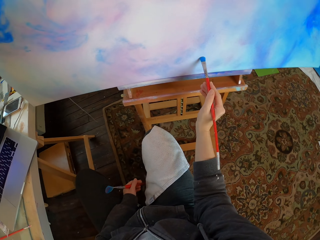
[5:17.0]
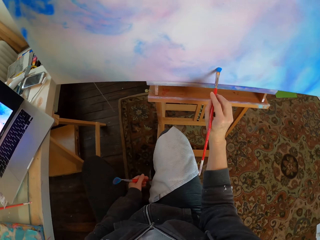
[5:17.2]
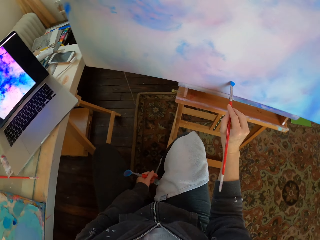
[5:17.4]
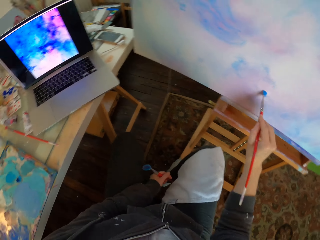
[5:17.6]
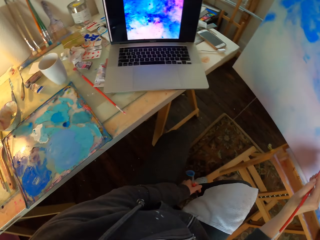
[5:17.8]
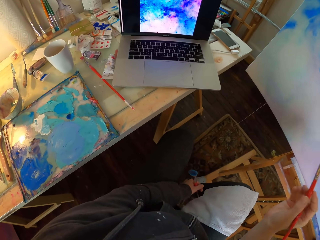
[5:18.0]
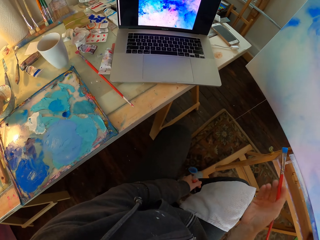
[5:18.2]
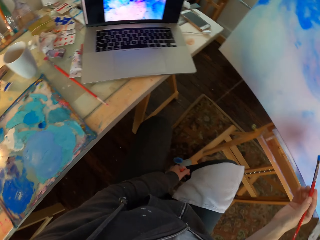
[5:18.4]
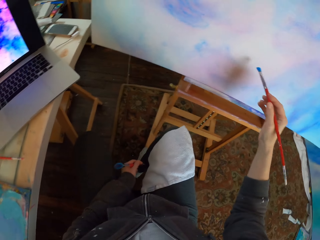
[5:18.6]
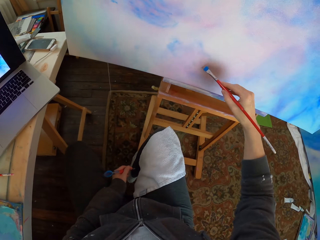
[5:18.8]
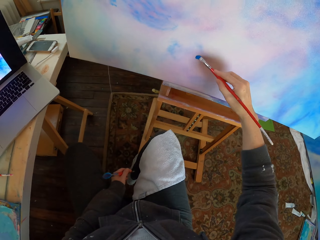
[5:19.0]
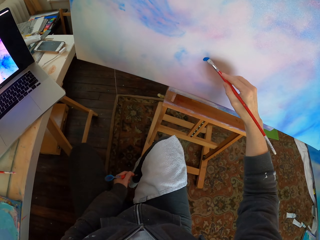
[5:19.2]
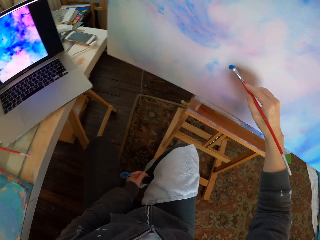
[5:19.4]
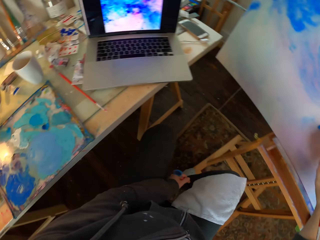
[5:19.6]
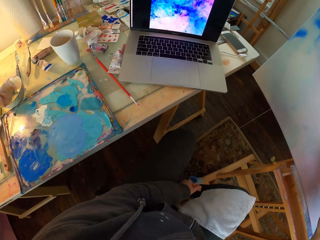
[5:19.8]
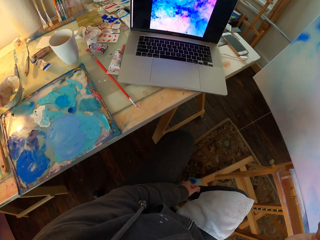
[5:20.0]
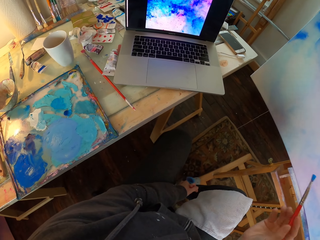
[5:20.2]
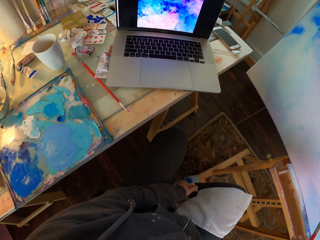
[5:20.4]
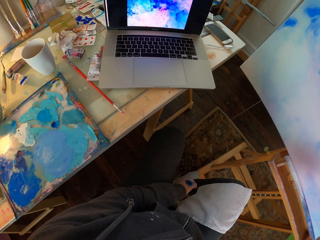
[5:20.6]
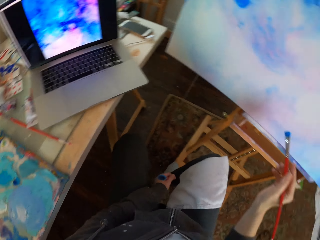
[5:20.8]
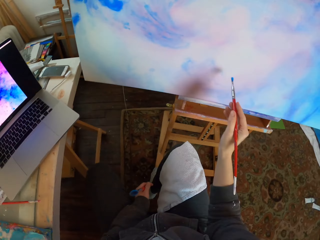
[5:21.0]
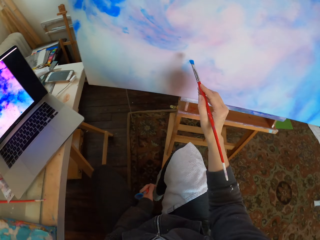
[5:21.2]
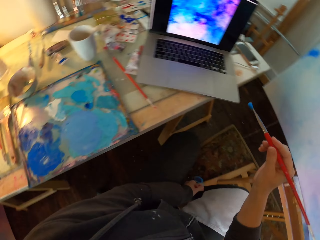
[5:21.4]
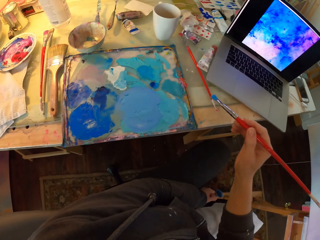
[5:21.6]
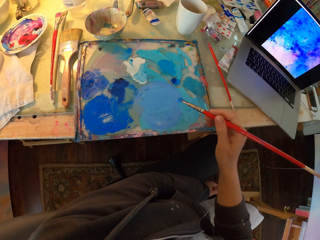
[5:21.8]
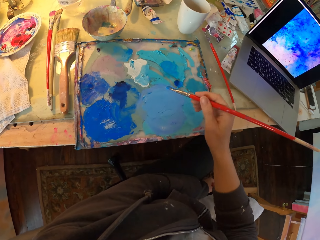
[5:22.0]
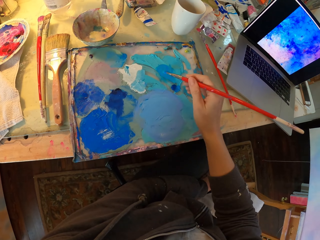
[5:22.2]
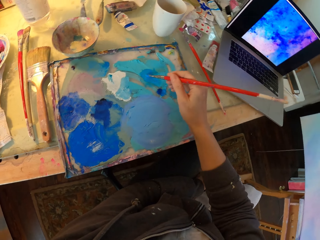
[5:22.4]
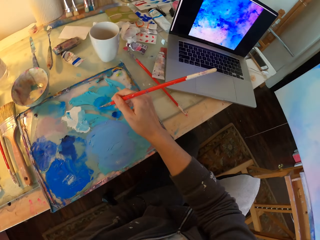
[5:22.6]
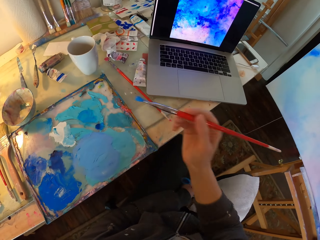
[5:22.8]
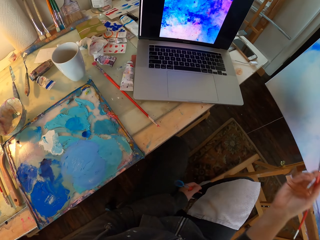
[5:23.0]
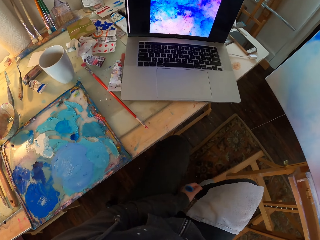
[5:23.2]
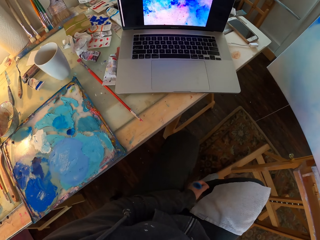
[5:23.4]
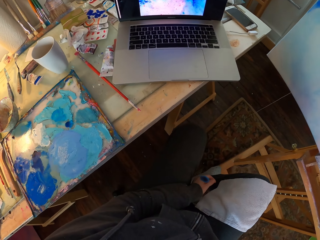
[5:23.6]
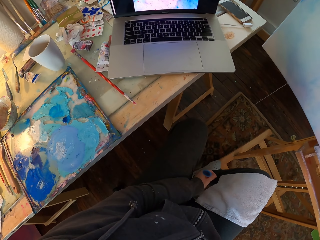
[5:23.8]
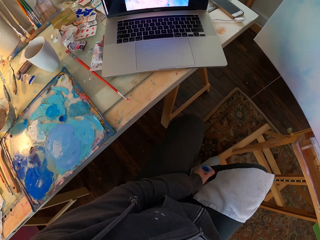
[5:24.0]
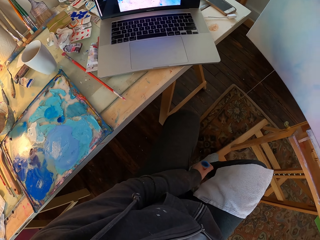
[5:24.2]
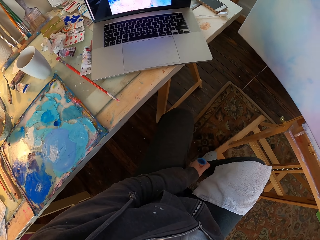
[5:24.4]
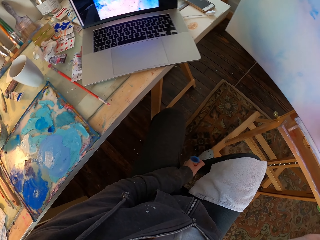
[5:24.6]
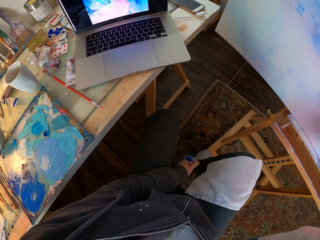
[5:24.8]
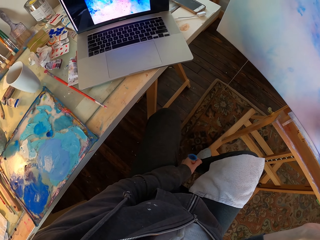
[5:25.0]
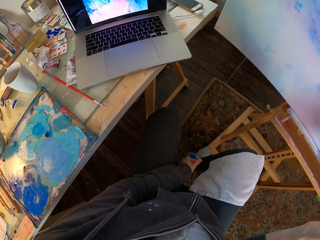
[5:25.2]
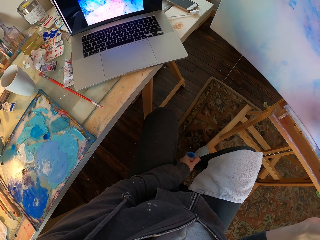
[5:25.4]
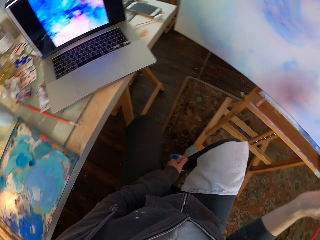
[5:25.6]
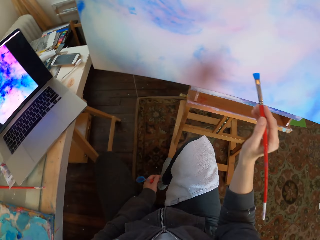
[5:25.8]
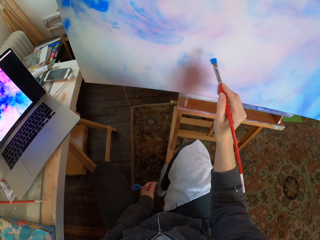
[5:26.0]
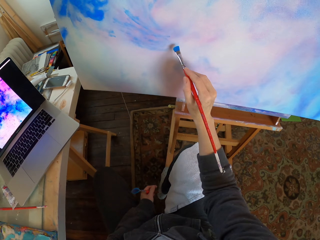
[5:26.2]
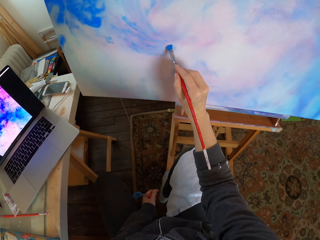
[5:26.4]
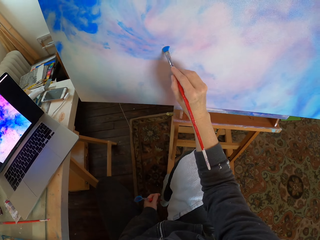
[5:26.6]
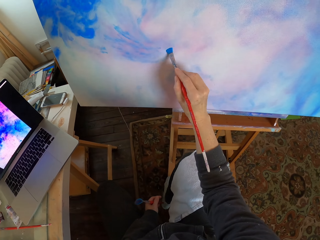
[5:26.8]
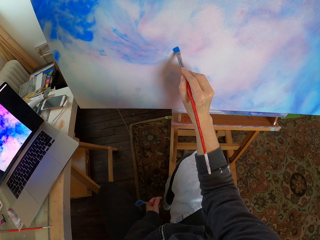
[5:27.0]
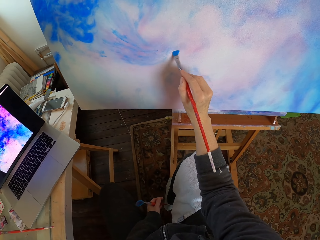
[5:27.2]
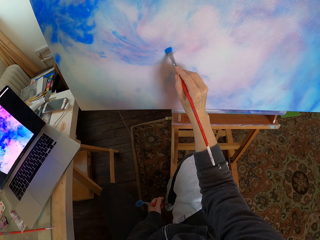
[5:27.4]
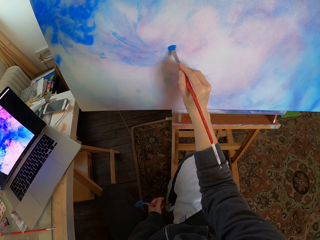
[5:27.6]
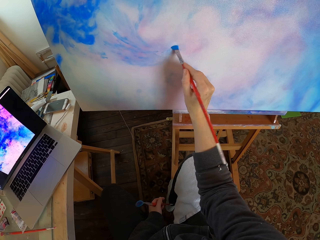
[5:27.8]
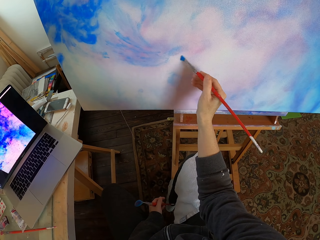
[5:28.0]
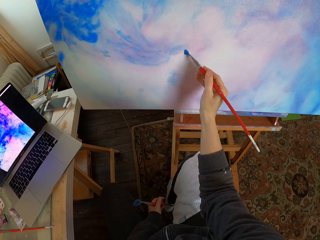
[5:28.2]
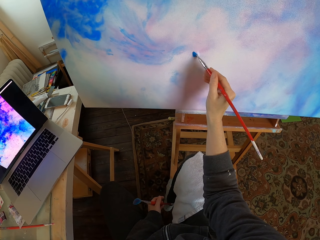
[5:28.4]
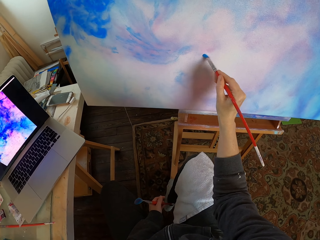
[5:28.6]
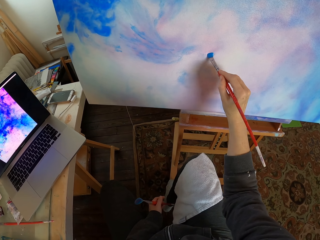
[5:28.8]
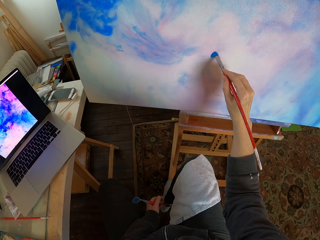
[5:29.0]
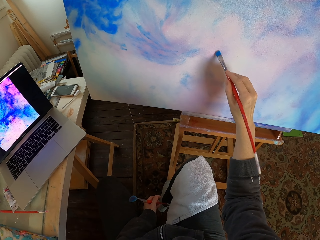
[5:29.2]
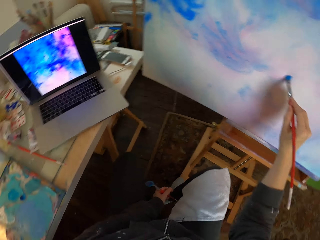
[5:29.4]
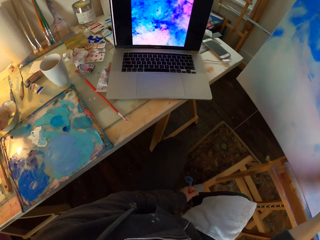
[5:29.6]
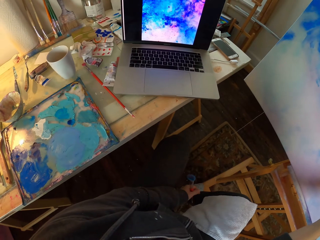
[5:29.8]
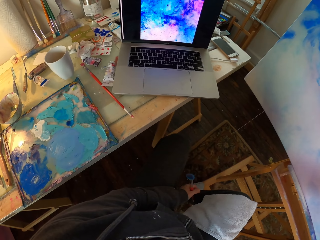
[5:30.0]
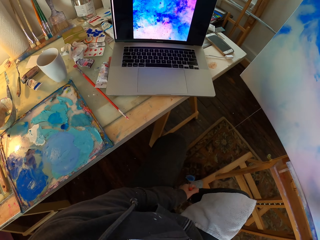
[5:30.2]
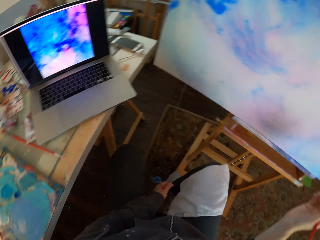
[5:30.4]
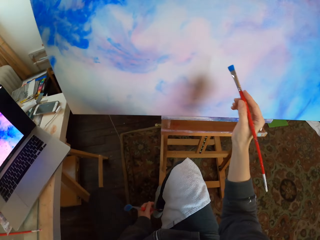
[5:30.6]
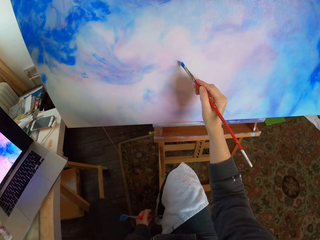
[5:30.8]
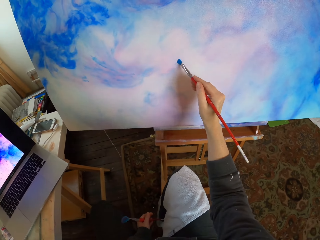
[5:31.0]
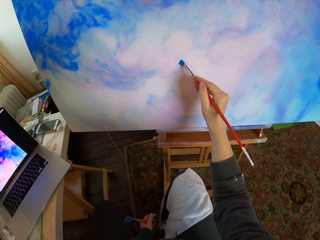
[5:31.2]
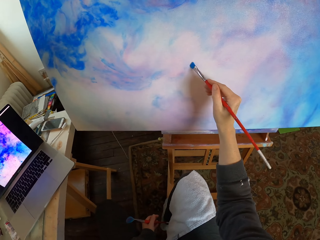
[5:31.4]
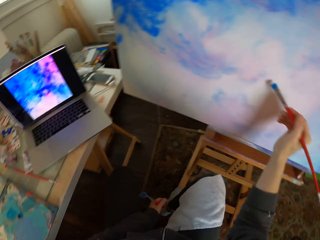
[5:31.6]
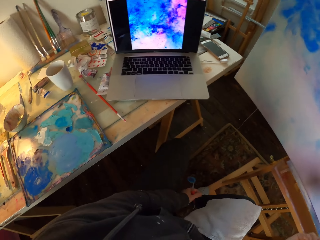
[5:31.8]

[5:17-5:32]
The camera wearer dips the paint brush in a paint paste. They take the blue paint. They paint with a filbert brush.

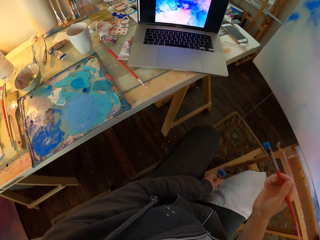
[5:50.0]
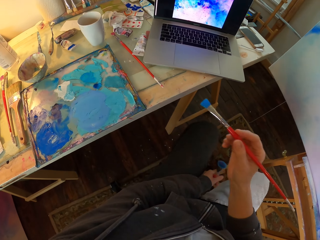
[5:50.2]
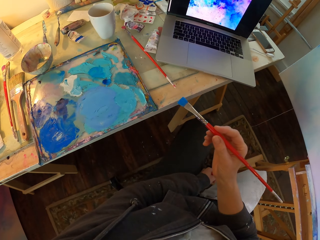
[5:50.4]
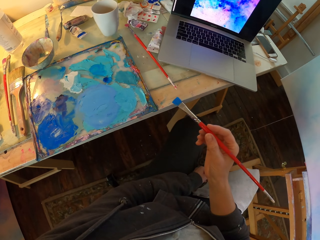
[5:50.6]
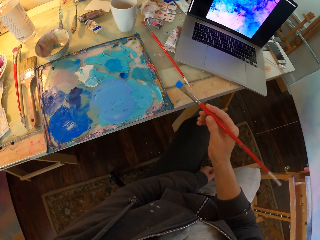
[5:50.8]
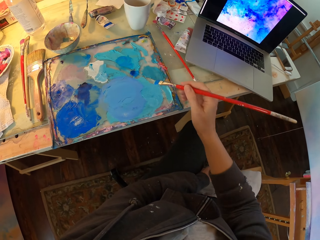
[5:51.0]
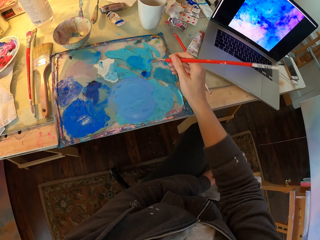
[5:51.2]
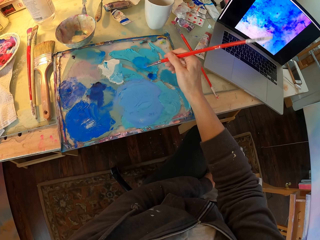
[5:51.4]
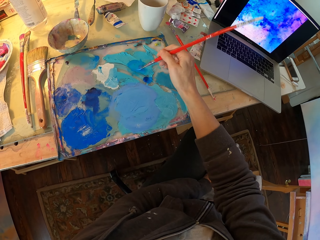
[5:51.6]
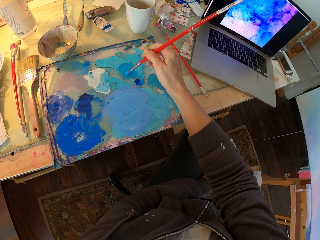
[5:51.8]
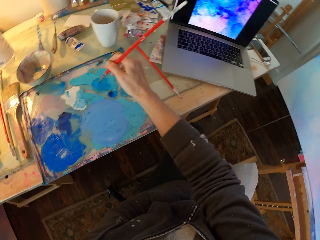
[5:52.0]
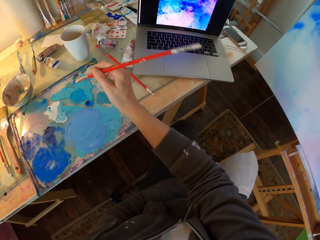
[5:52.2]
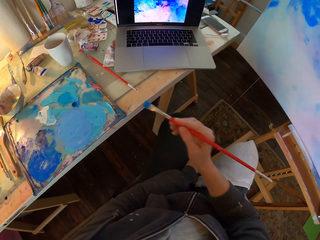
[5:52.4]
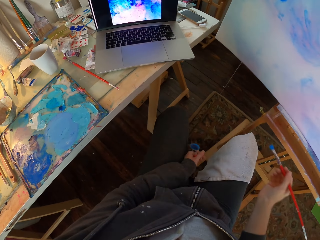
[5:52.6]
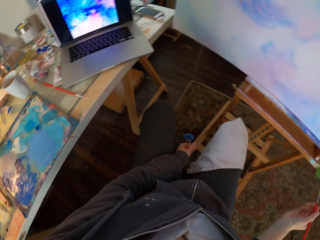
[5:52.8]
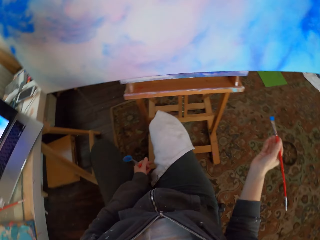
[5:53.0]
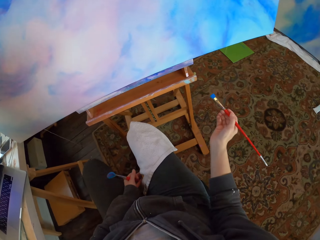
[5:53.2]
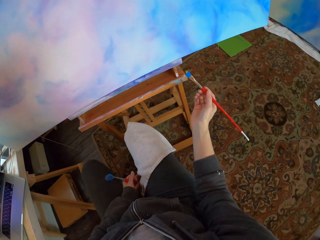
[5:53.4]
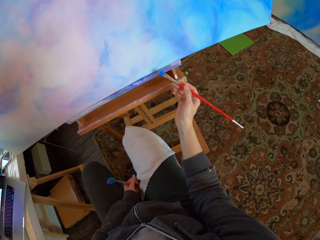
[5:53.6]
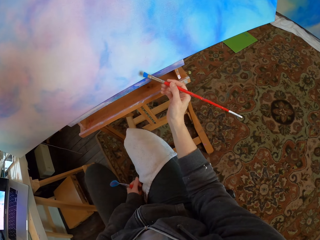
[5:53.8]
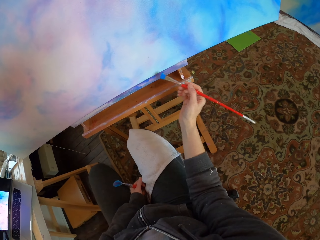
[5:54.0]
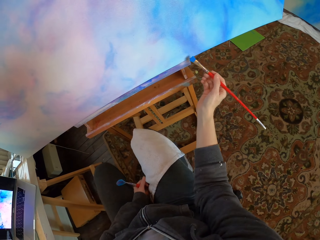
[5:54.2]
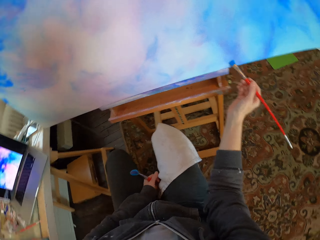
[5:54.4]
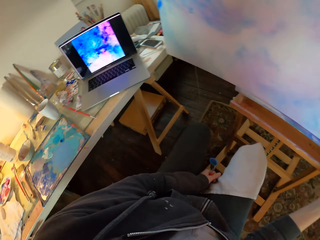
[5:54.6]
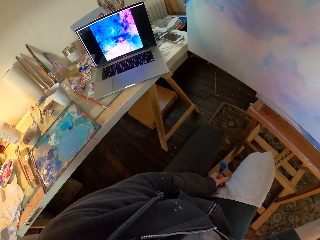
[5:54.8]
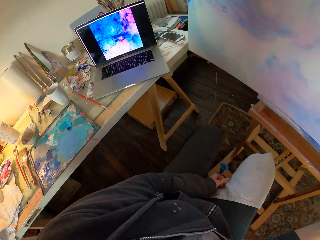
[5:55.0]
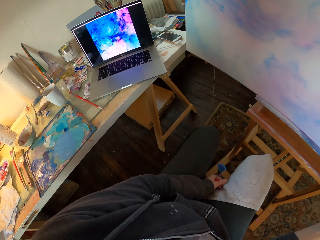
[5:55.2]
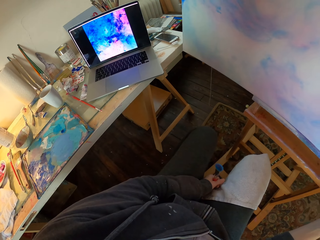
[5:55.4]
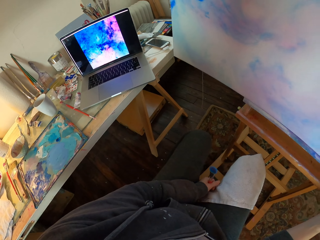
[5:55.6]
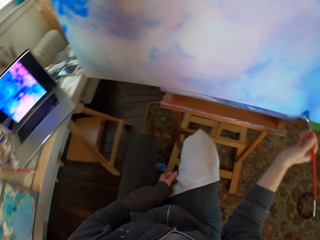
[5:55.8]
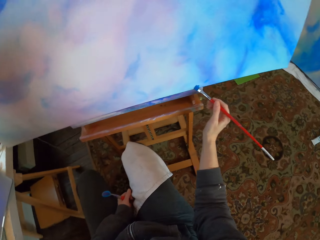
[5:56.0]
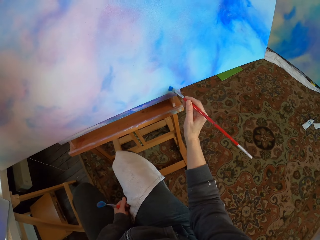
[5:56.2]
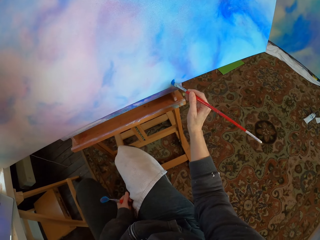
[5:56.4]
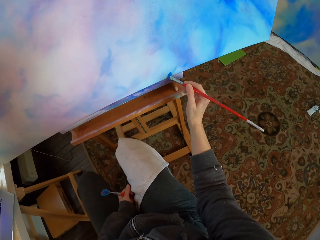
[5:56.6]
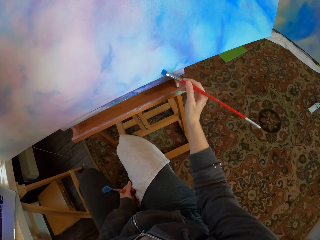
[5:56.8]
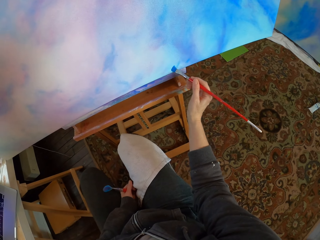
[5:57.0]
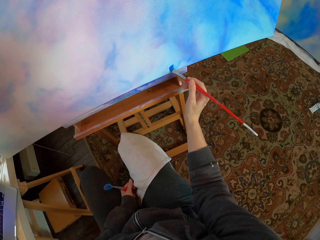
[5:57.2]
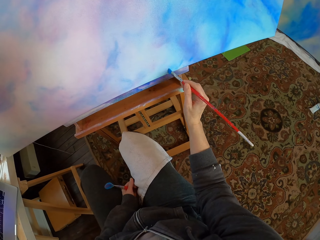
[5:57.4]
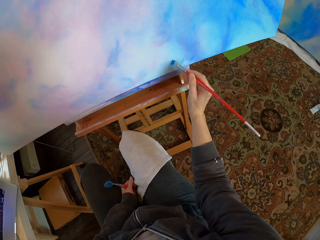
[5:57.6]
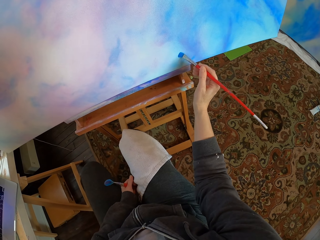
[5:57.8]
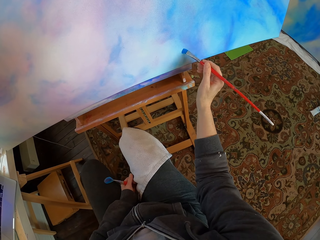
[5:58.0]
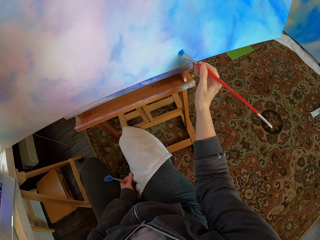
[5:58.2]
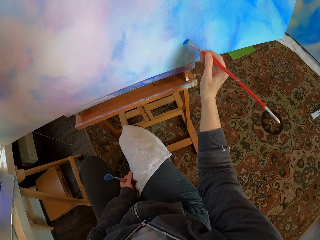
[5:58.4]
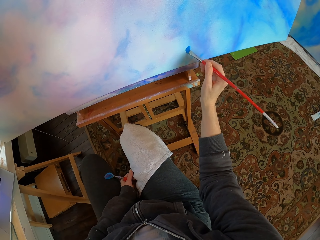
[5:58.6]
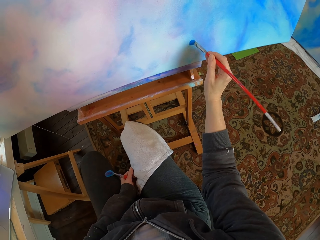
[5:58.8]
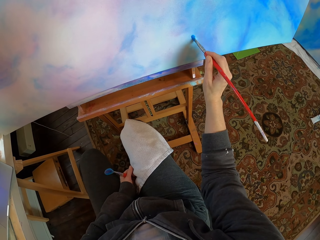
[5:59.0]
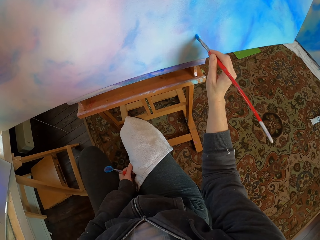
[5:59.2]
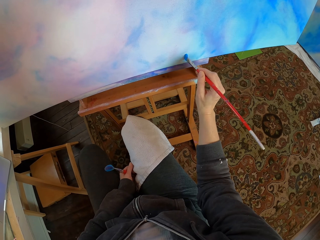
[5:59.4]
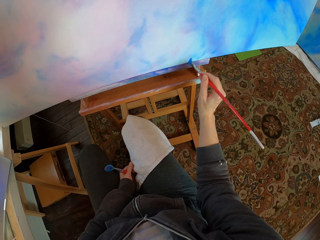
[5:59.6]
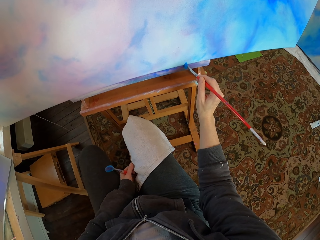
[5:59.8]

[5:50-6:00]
The camera wearer takes the blue paint. They dip the paint brush in a paint paste. They paint with a filbert brush.
